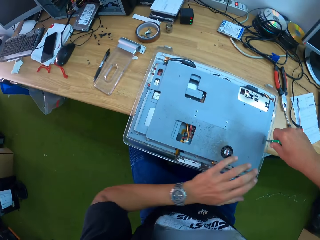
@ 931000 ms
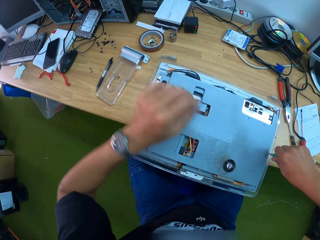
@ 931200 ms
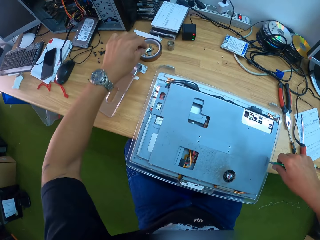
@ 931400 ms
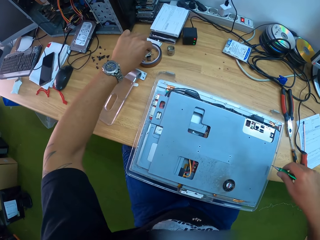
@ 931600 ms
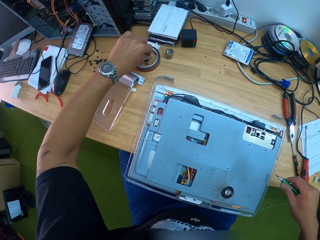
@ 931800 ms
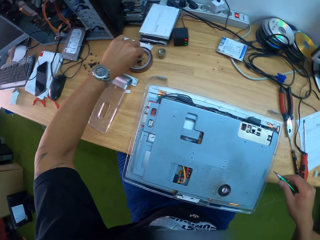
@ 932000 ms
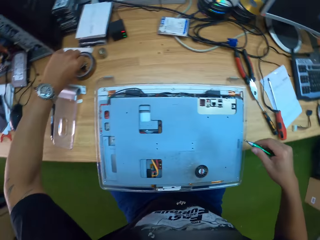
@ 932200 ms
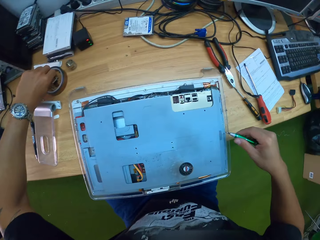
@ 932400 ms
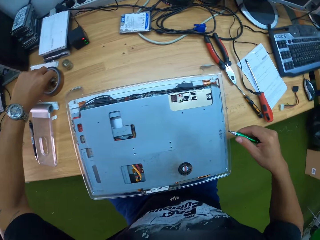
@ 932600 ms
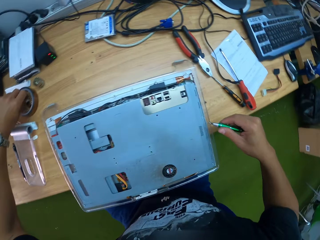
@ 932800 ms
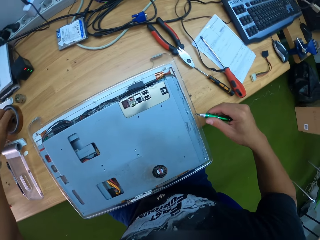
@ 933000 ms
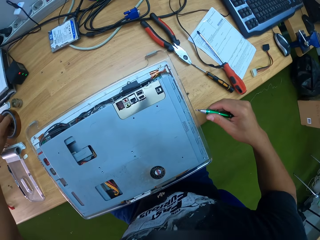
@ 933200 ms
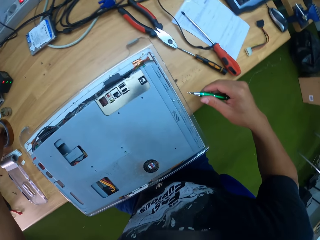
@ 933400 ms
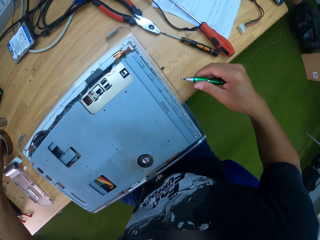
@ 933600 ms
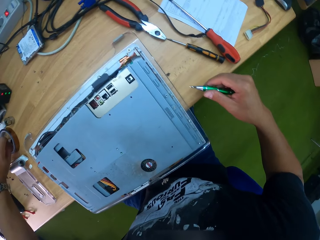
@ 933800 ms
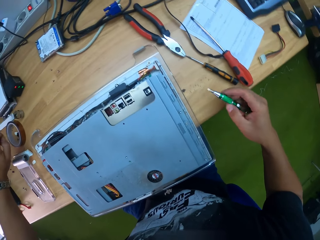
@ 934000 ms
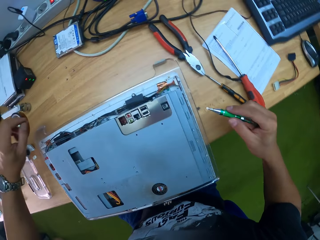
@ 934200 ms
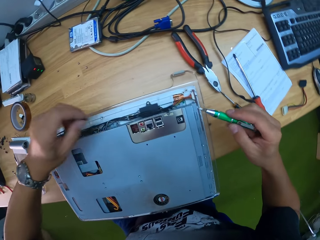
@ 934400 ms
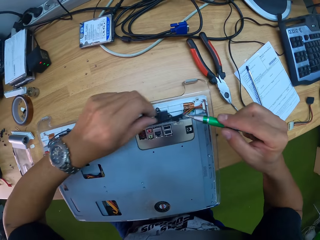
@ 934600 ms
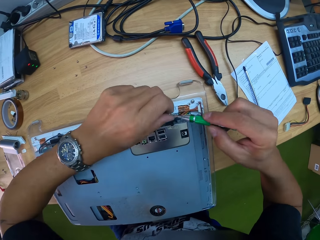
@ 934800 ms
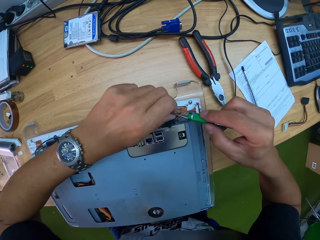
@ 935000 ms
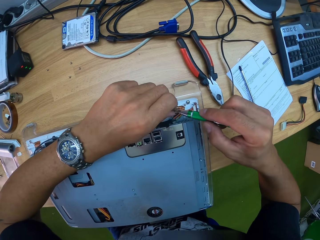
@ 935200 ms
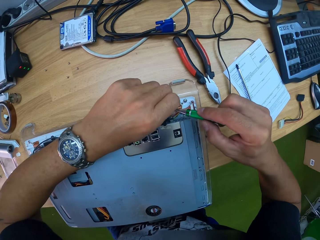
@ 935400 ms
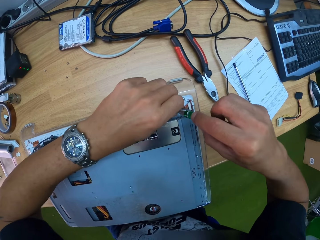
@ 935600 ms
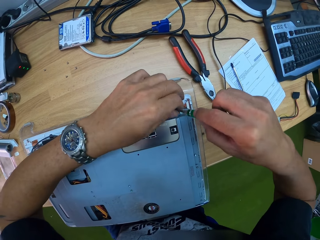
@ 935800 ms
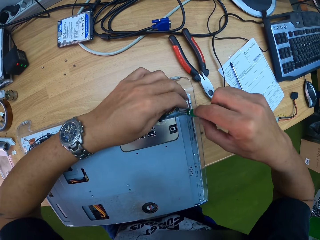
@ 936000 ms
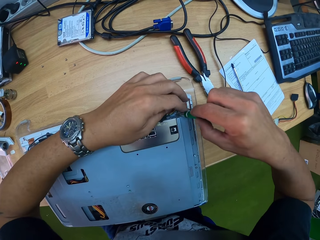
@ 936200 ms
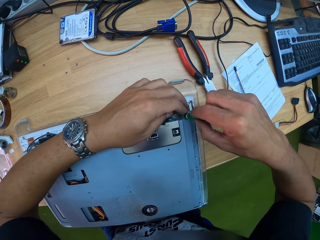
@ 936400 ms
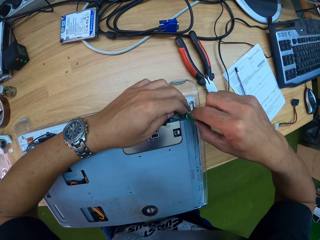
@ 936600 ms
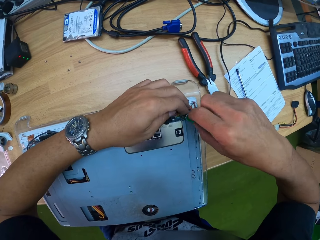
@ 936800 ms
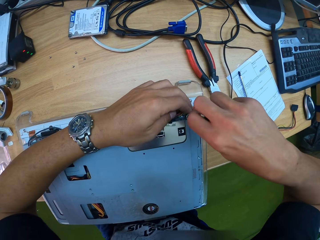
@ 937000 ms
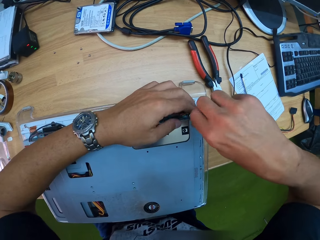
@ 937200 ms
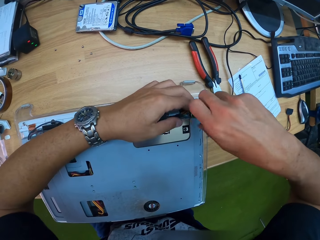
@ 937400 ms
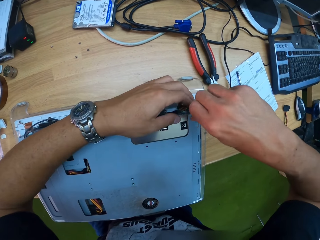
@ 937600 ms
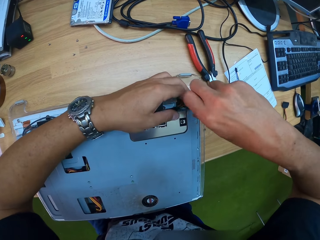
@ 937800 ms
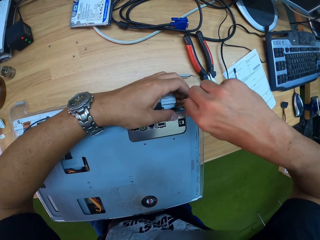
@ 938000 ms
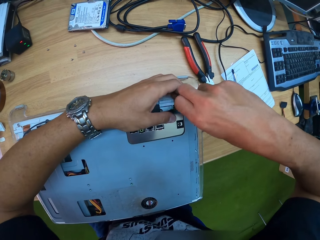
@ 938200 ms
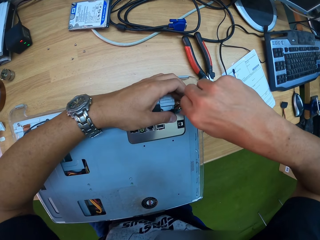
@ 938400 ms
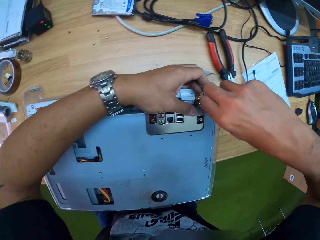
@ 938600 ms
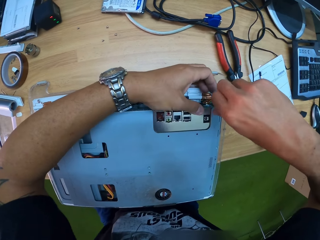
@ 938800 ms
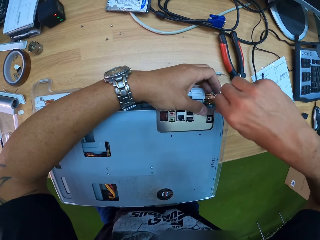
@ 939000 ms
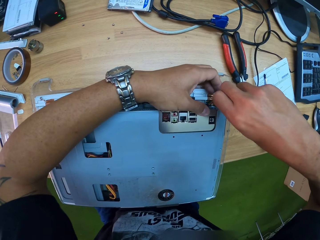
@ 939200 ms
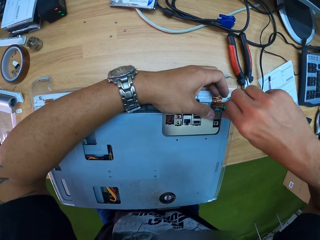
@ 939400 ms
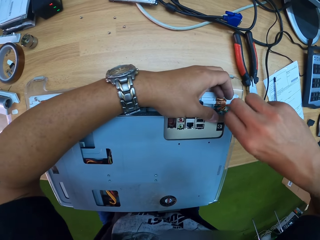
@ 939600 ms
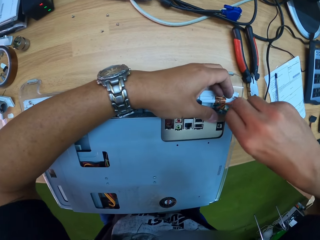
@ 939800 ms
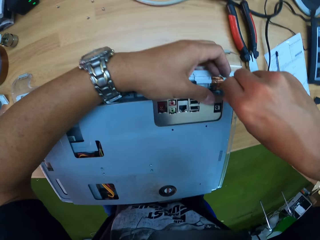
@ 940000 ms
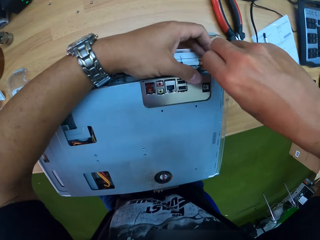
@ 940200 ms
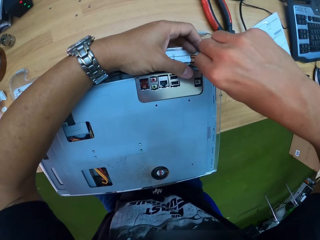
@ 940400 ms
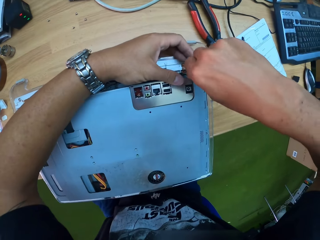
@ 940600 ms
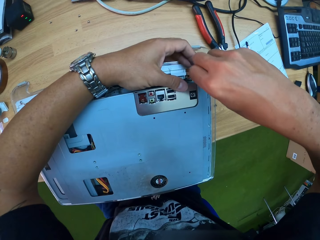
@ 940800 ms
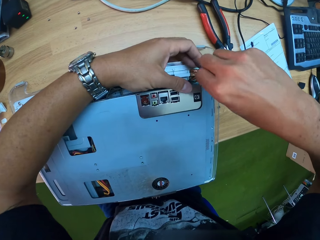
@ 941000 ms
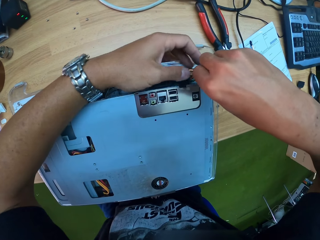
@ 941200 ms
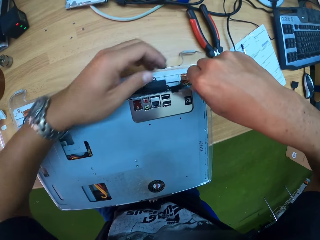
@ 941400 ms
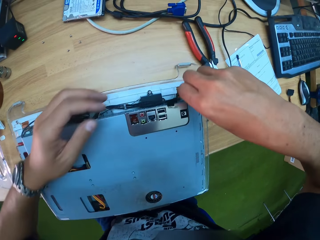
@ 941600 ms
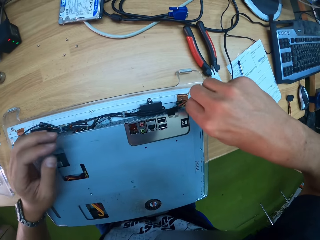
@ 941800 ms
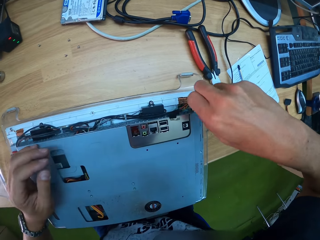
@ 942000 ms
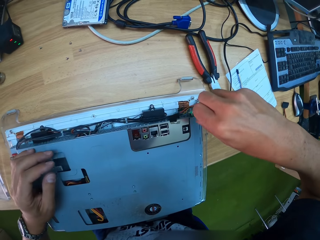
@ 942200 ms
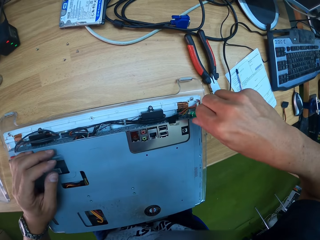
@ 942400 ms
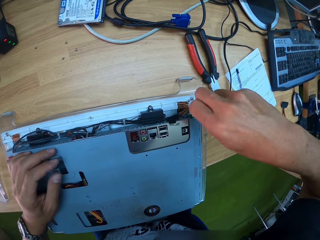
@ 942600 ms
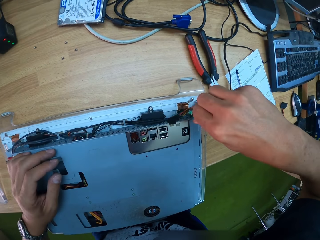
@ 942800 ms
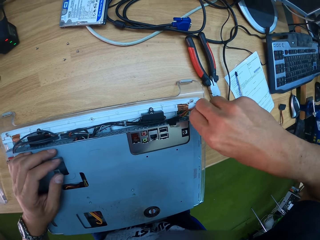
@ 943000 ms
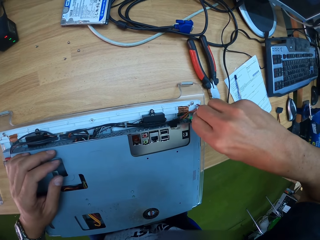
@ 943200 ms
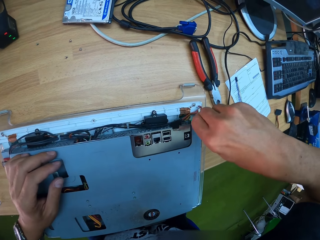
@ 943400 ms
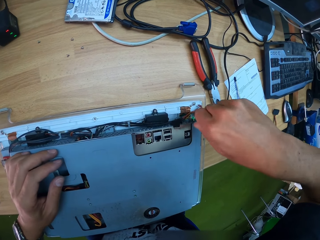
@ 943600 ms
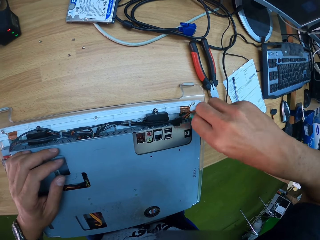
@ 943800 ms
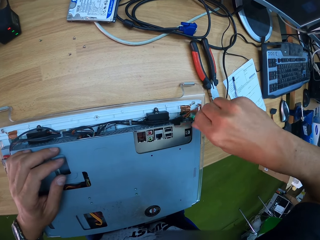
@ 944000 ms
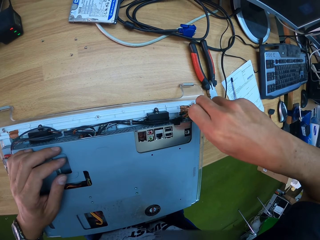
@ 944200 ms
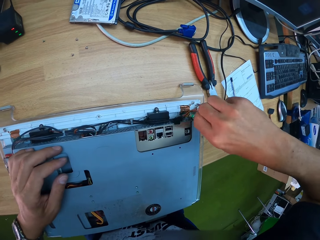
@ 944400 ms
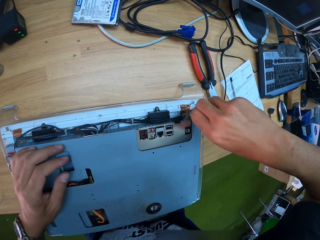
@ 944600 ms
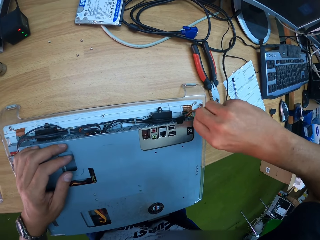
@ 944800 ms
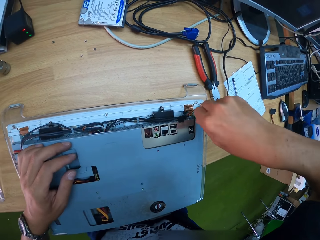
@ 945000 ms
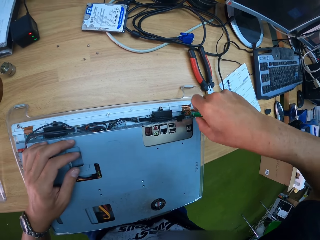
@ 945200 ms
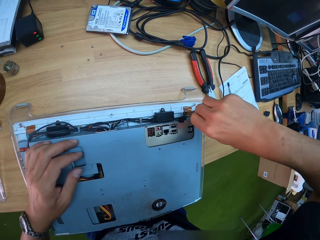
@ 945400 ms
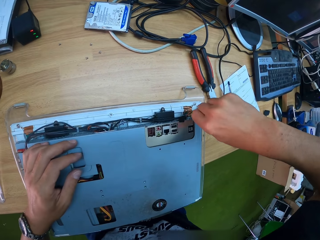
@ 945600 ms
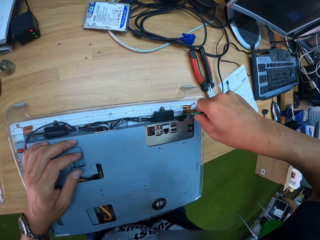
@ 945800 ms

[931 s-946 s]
The camera wearer picks up a screw from the table with his left hand. He fixes the screw to the tip of the screwdriver. He screws the screw into the CPU with the screwdriver. He puts the left hand on the laptop.

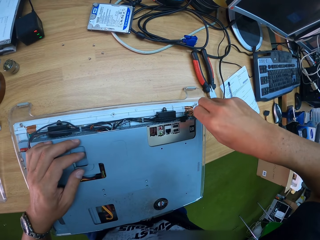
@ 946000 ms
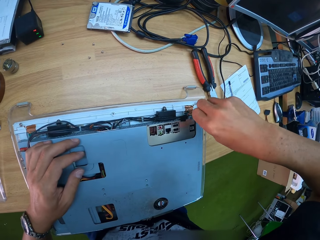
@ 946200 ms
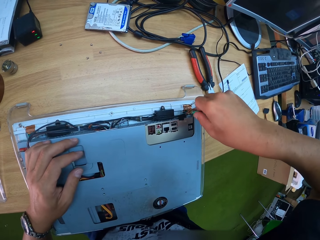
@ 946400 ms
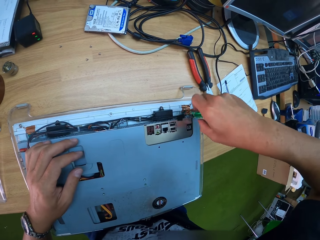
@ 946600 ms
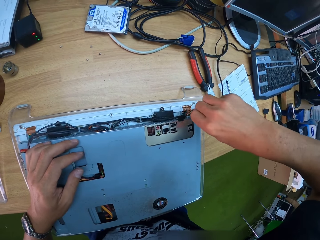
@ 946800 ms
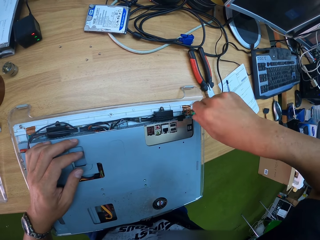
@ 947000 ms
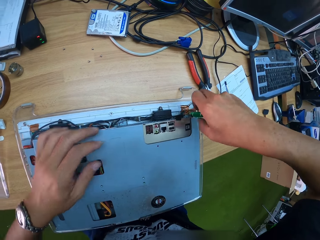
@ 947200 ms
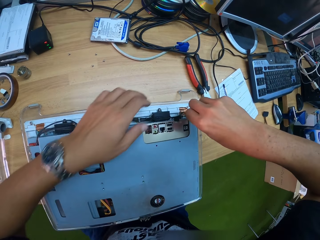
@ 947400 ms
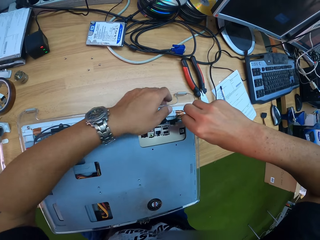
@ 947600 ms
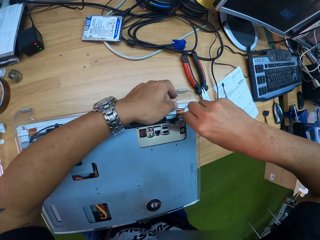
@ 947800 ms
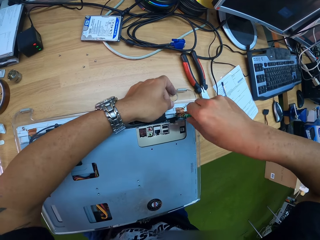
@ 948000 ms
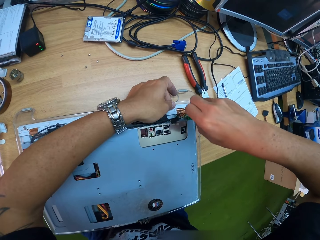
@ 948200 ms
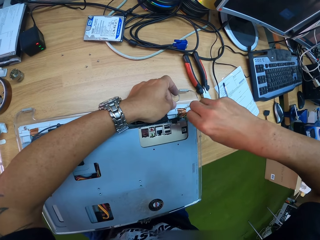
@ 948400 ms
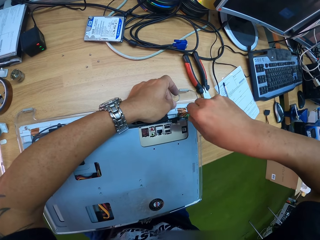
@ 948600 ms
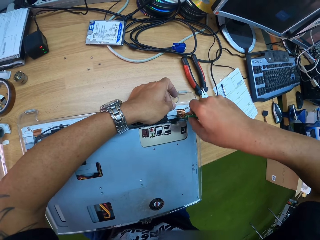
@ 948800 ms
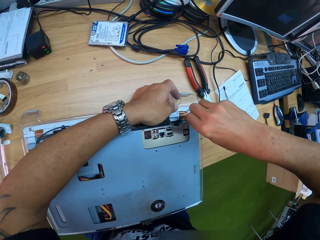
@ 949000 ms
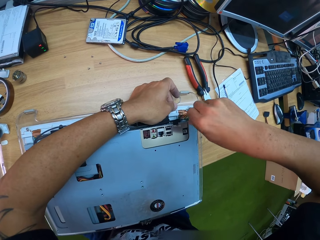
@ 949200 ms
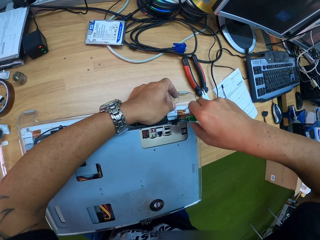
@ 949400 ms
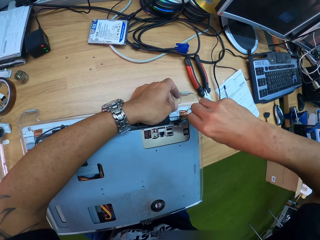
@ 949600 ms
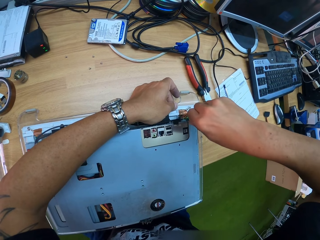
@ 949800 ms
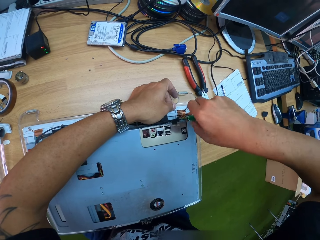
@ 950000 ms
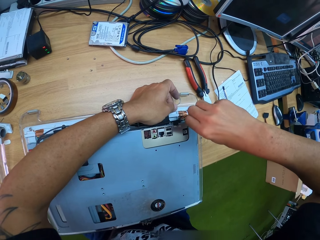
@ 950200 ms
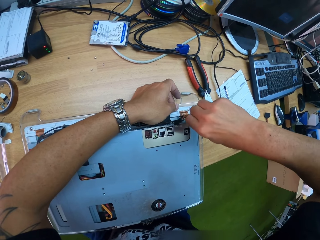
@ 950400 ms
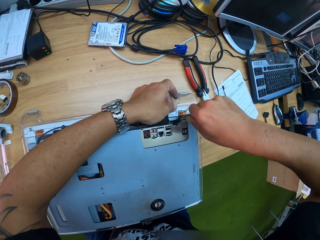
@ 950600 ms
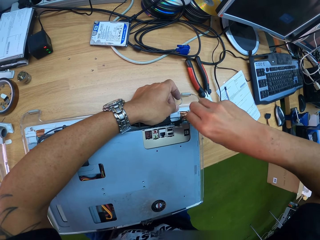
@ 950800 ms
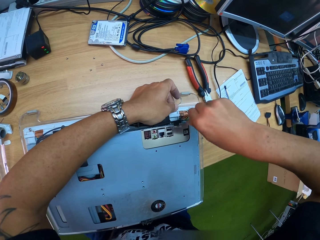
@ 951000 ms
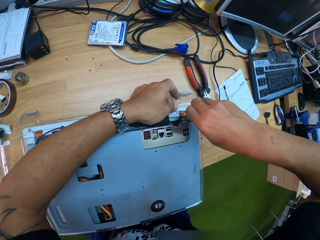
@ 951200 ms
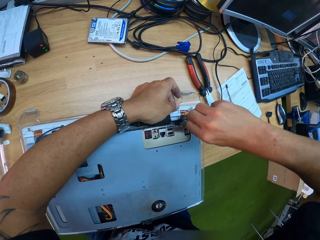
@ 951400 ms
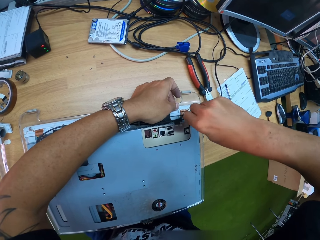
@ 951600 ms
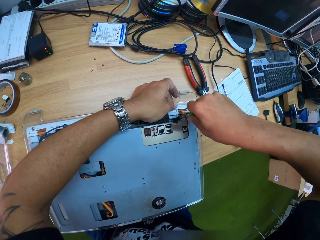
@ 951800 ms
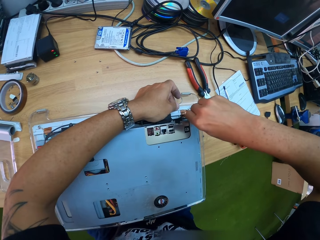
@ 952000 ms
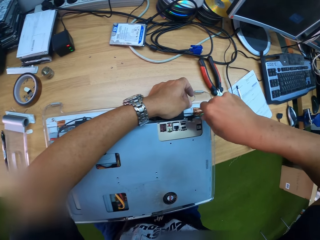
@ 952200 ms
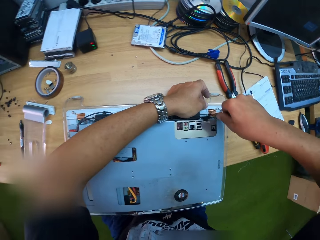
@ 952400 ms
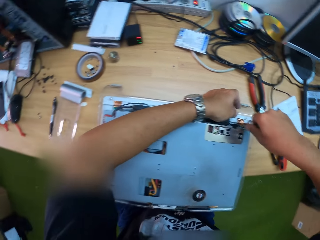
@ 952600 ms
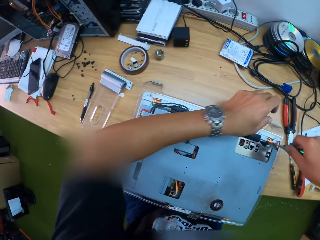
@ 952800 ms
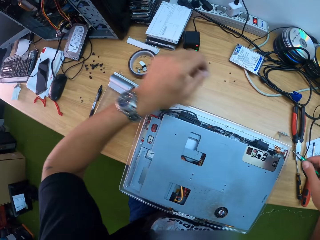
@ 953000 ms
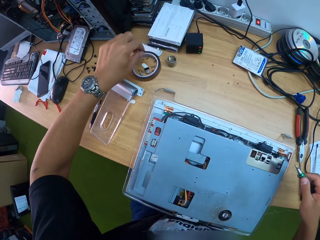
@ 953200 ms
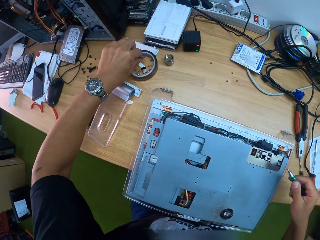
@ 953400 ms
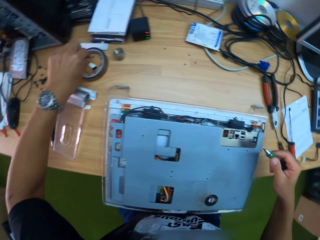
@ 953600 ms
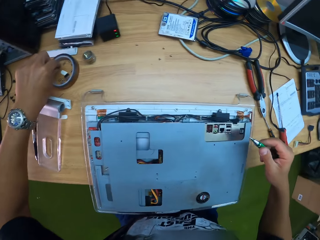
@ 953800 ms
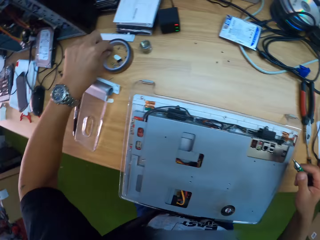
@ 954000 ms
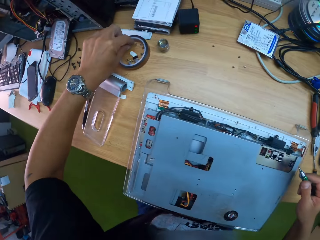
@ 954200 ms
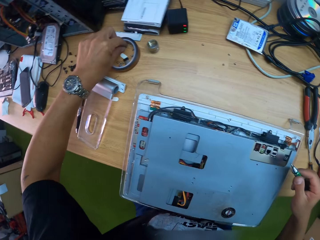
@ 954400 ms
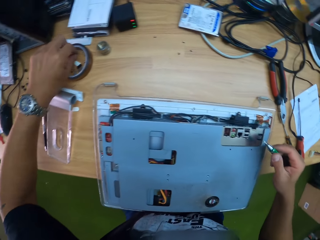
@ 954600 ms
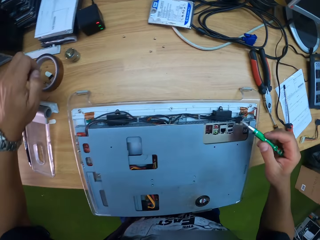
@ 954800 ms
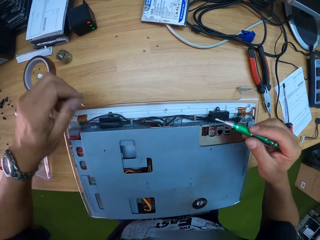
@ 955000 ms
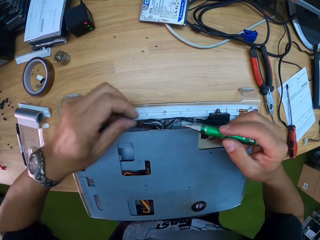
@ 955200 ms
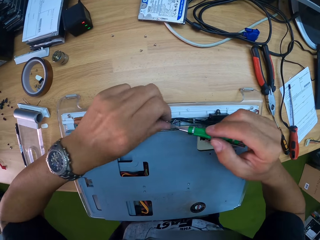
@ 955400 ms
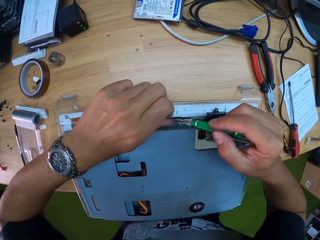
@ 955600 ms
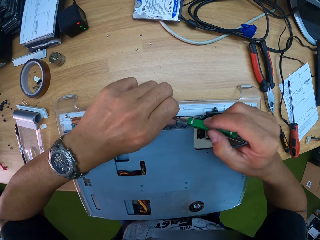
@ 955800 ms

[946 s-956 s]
The camera wearer picks up a screw from the table with his left hand. He puts the screw on the screwdriver.
